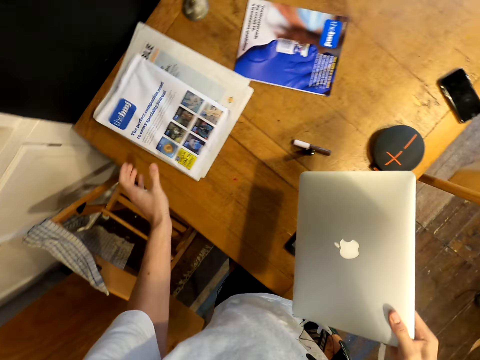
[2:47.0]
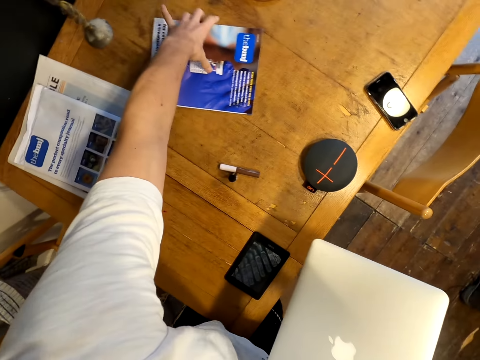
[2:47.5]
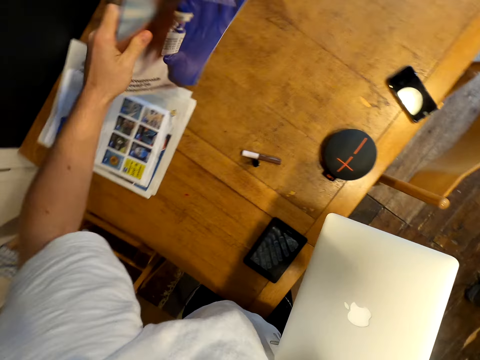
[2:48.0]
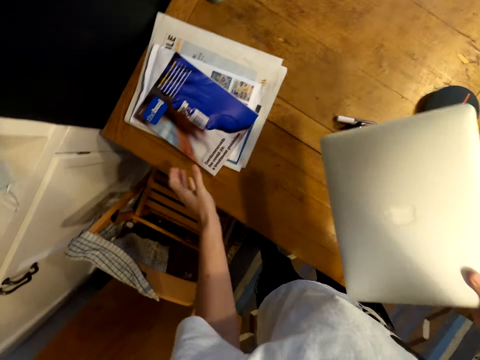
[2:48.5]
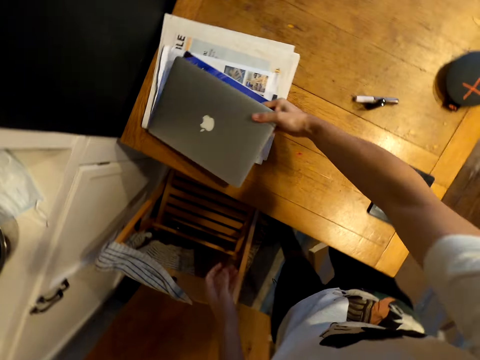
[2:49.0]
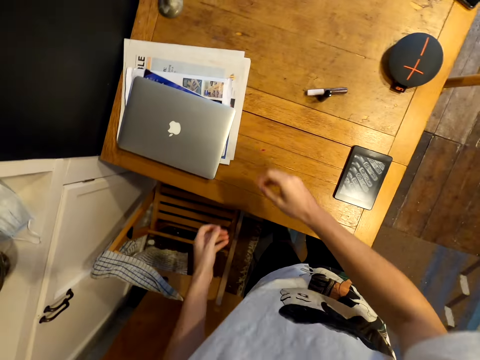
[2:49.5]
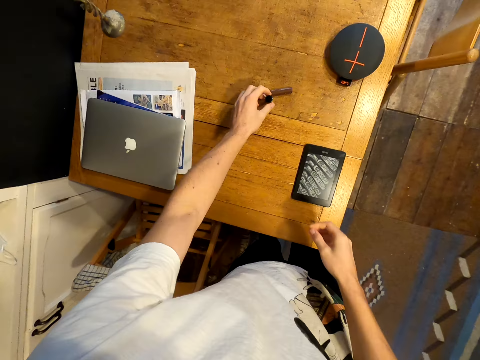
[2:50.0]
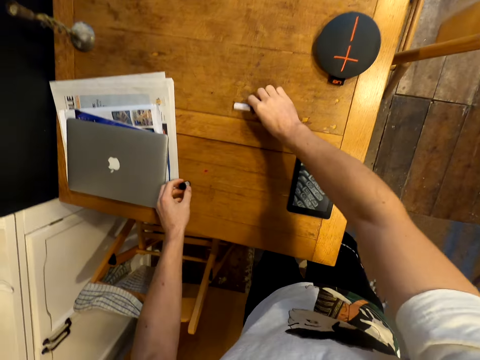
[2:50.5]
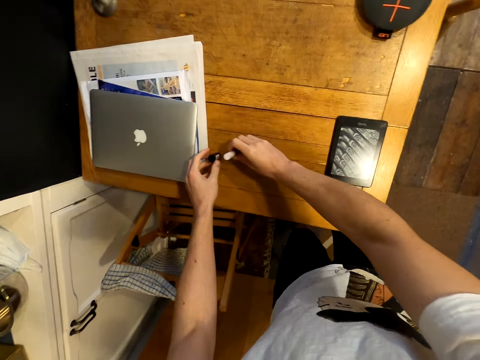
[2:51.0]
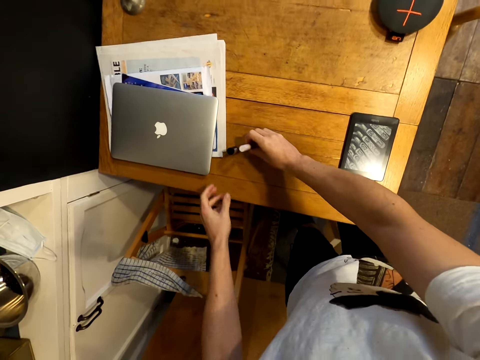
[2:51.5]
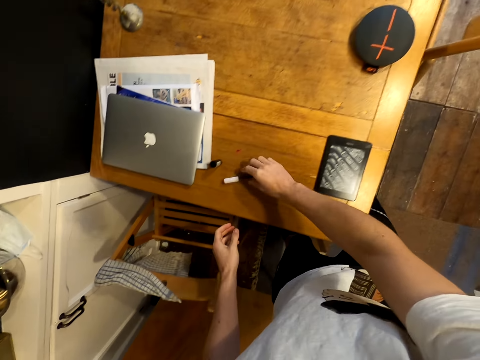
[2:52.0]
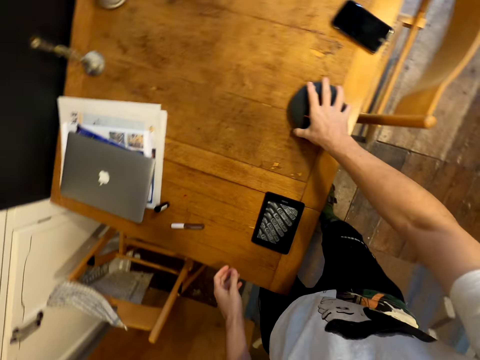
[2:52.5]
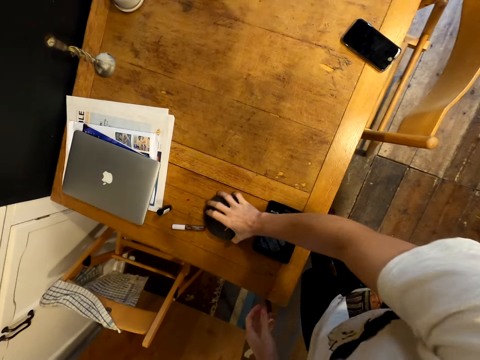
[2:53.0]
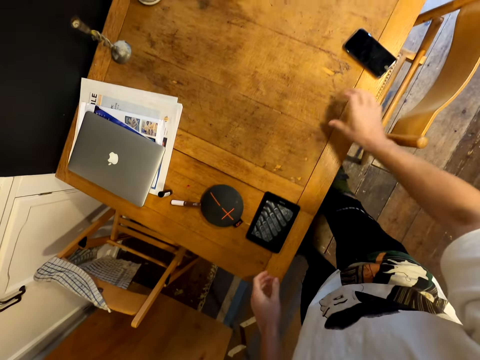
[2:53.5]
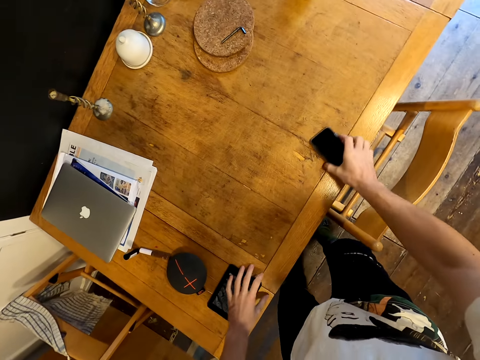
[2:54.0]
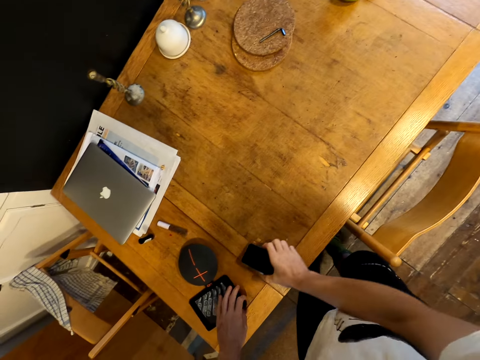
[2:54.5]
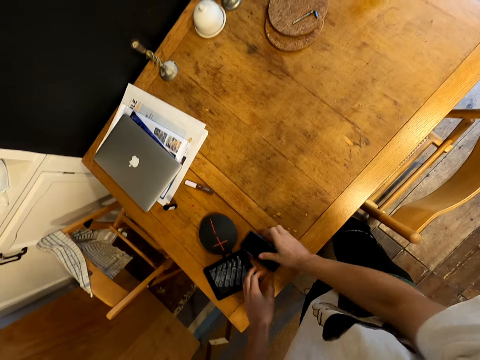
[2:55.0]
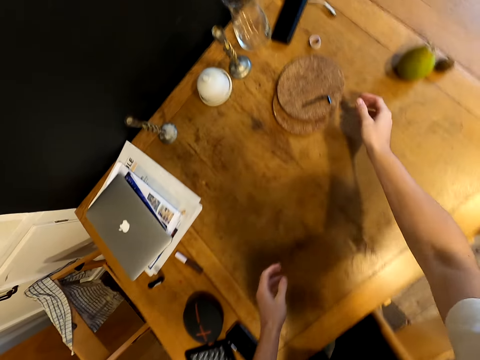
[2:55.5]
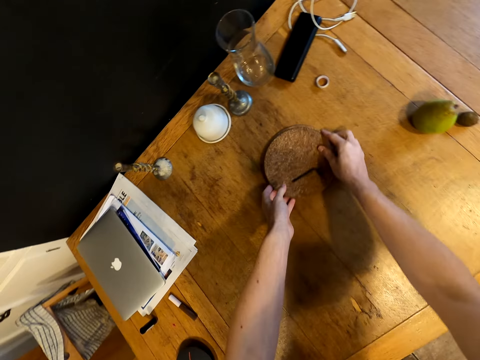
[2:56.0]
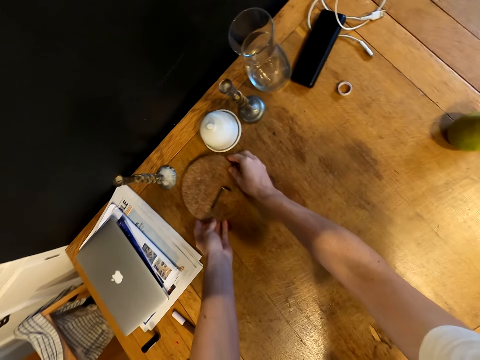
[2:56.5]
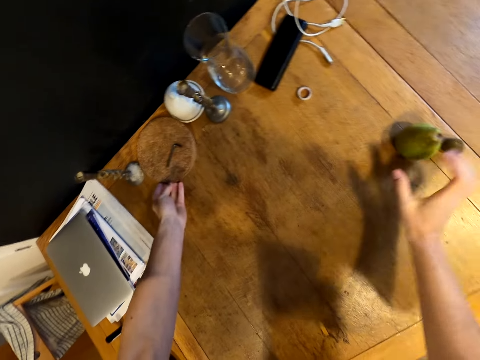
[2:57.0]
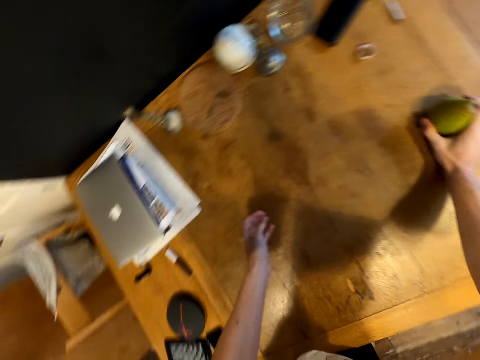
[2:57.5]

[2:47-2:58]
The camera wearer picks a gazette. They put the gazette on the table. They pick a magazine. They put the magazine on the gazette. They put the laptop on the magazine, on the table. They pick something. They pick a pen and put the pen on the table. They pick up something. They move a pillow. They put something on the table. They pick a phone. They move the phone. They put the phone on the table. They pull the board plates aside. They push mats. They drag something on the table.

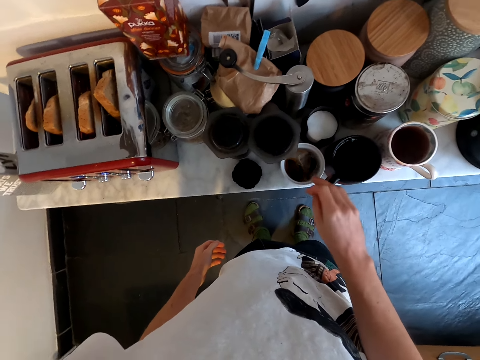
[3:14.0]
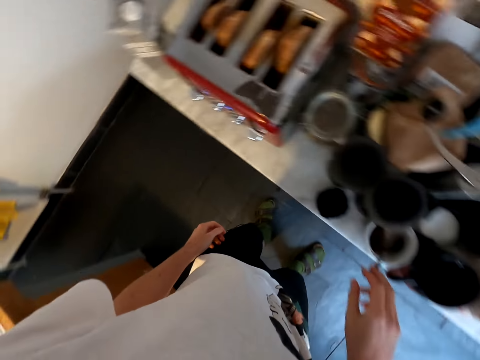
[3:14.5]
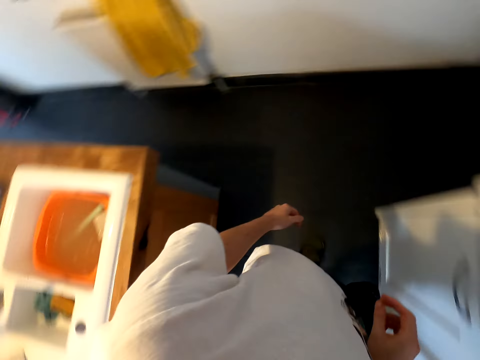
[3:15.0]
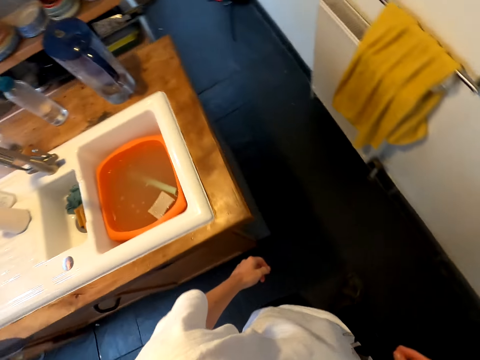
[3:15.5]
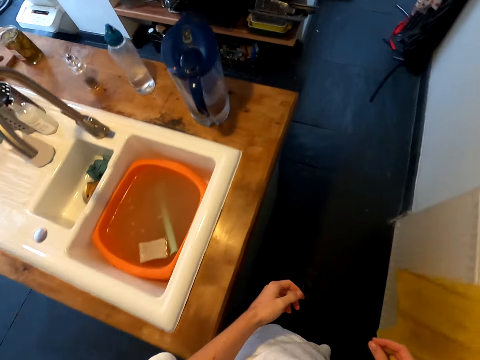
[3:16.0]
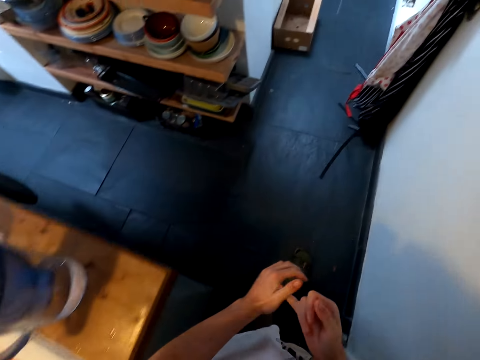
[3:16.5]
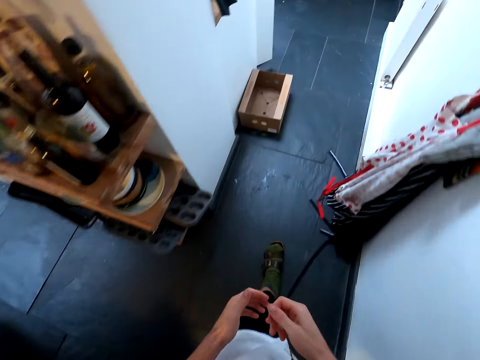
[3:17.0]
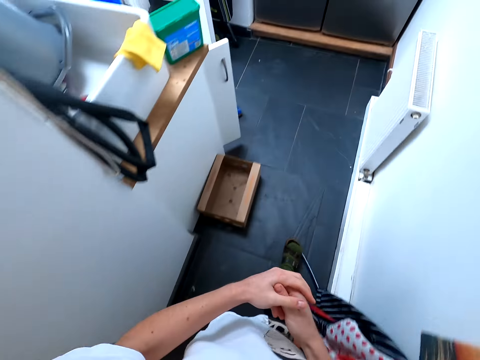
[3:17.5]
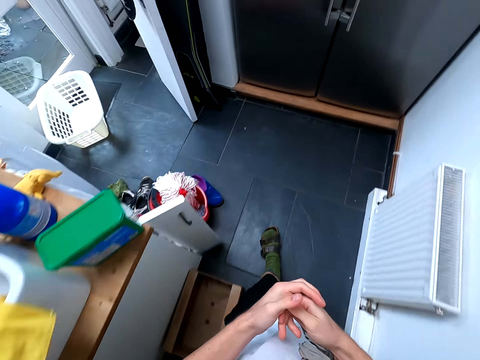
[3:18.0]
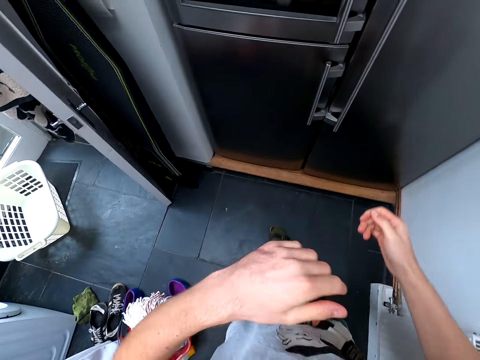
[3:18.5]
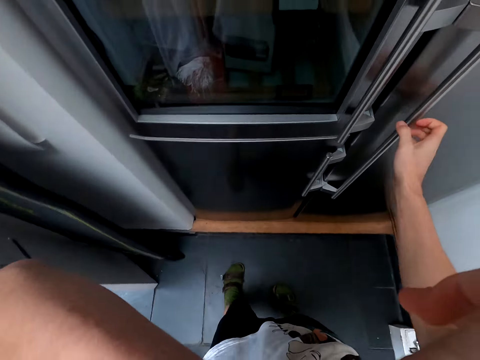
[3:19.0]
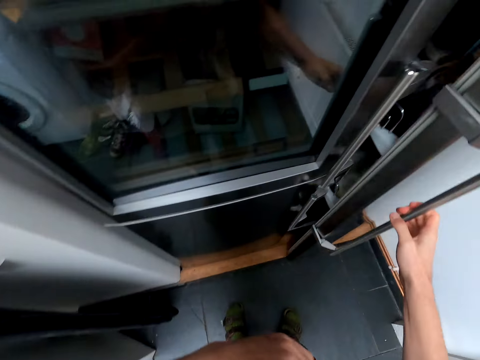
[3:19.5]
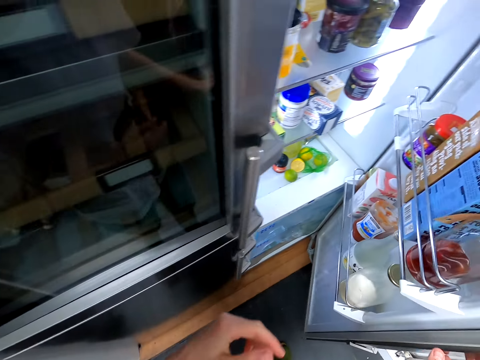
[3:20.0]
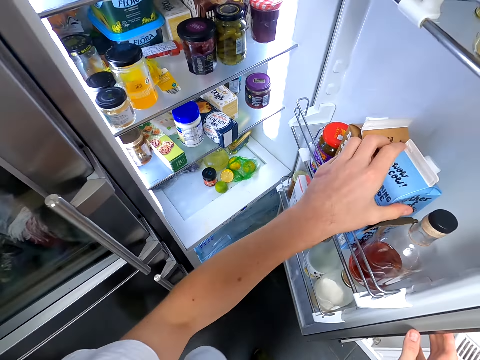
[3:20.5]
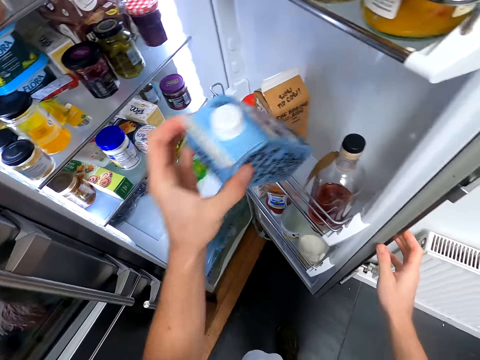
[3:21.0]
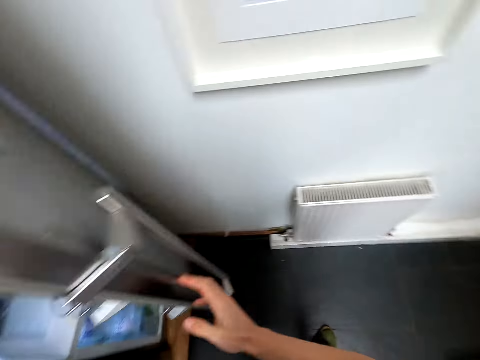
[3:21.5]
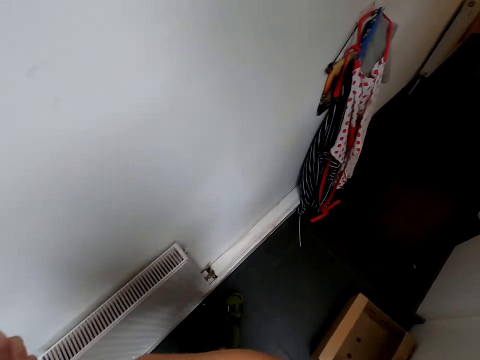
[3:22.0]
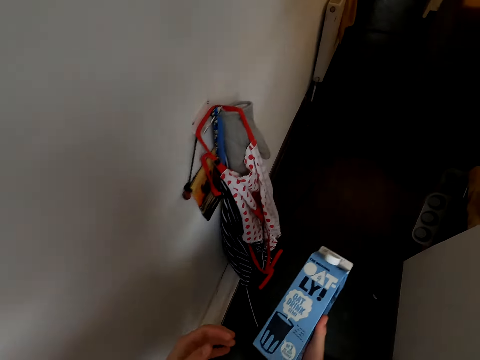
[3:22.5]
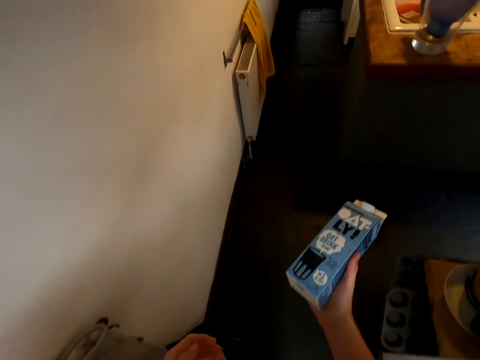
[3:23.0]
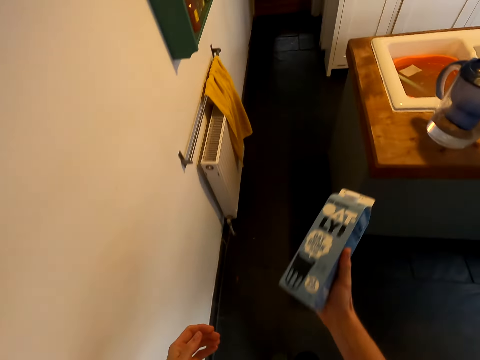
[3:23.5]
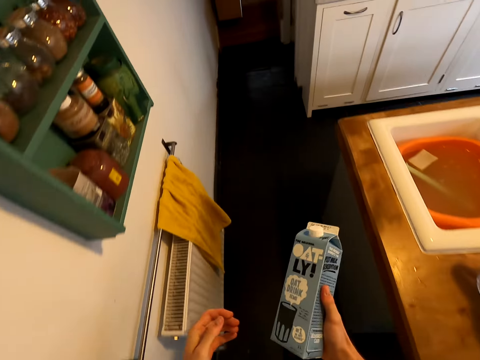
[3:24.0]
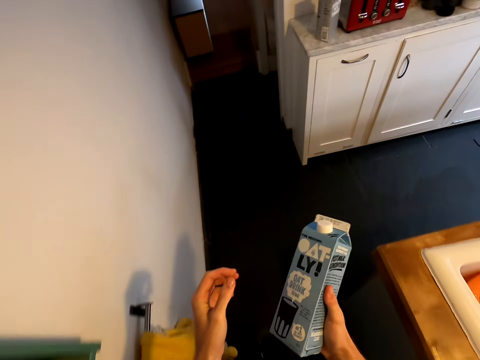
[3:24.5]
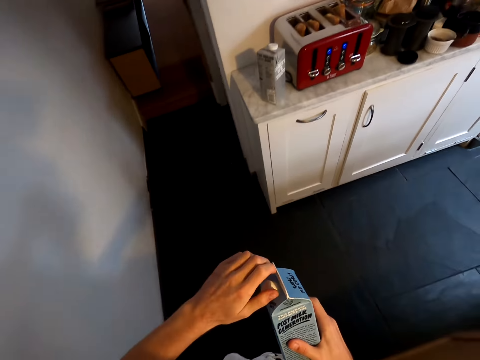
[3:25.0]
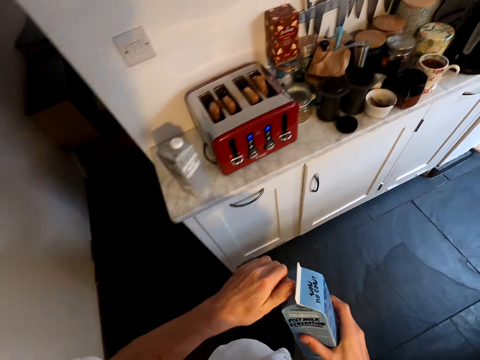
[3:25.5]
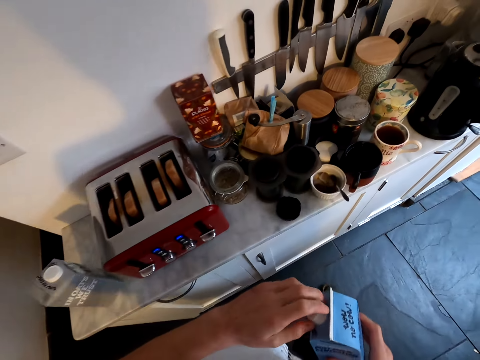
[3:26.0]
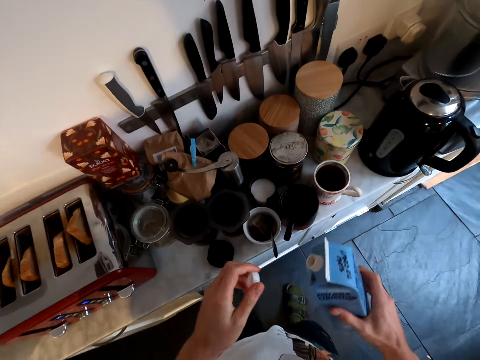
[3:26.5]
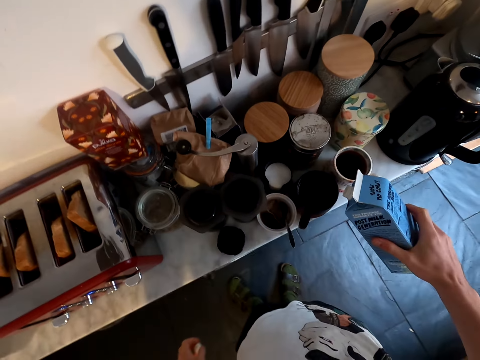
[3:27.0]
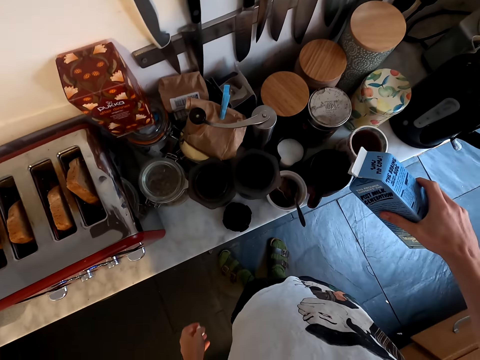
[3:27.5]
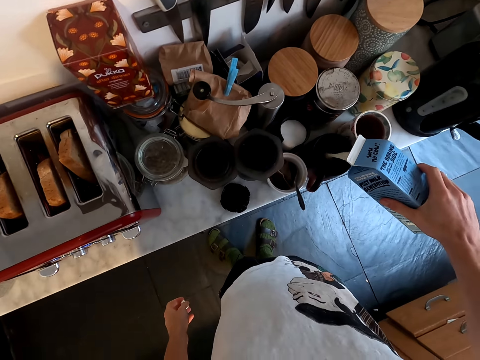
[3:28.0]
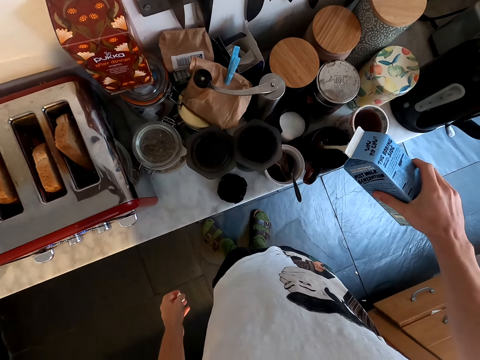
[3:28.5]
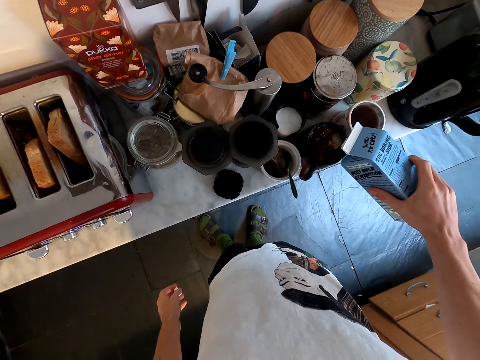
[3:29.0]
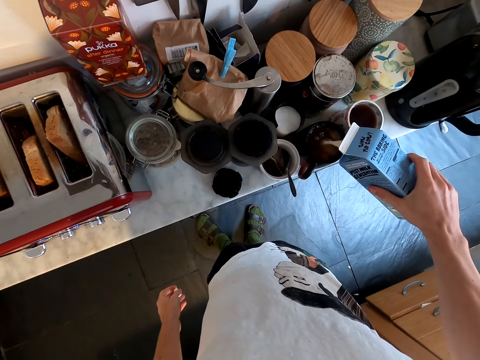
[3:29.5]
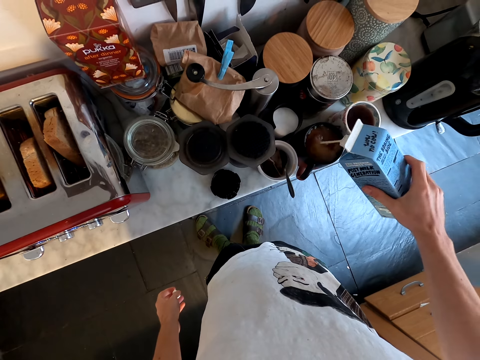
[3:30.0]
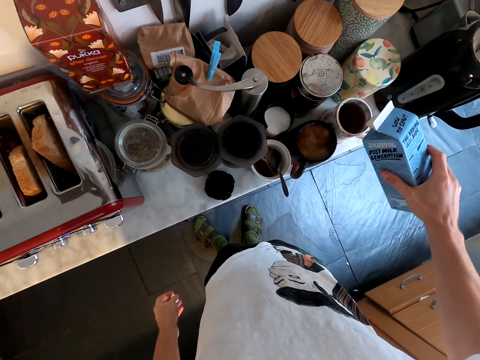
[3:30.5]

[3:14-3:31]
The camera wearer puts the tea bag in the mug. They walk around the kitchen. They open the fridge door. They pick a packet of milk from the fridge. They walk around the kitchen. They close the fridge. They shake the milk packet. They open the milk packet. They walk around the kitchen. They pour milk in the cup.
